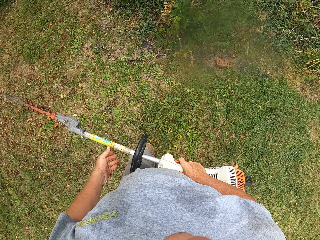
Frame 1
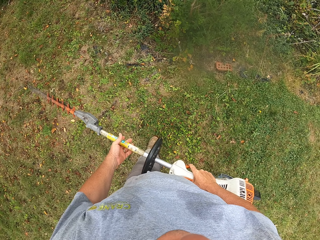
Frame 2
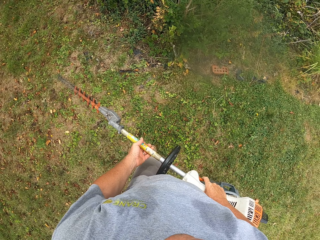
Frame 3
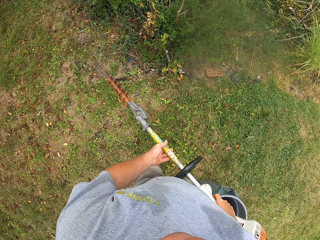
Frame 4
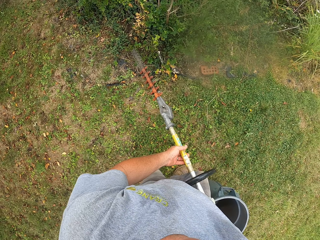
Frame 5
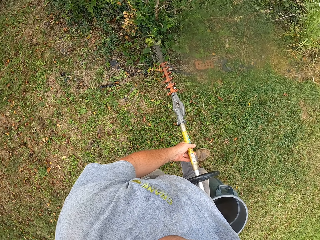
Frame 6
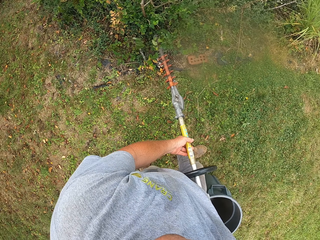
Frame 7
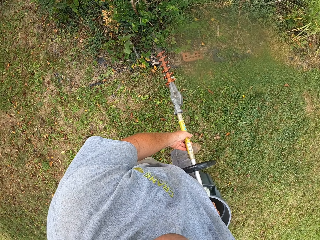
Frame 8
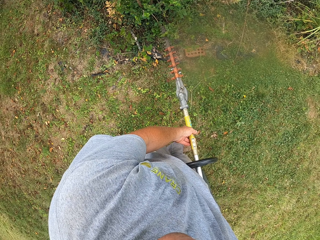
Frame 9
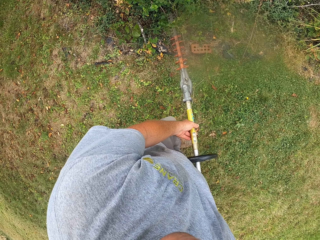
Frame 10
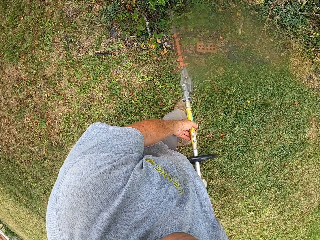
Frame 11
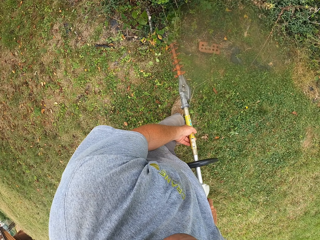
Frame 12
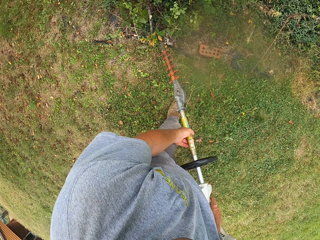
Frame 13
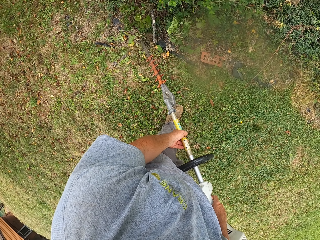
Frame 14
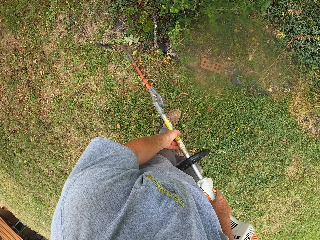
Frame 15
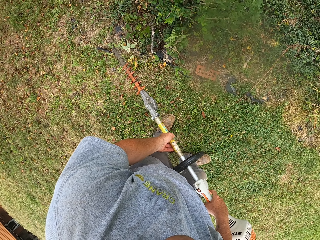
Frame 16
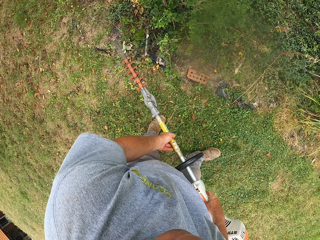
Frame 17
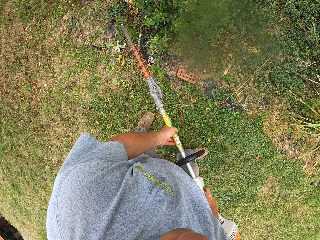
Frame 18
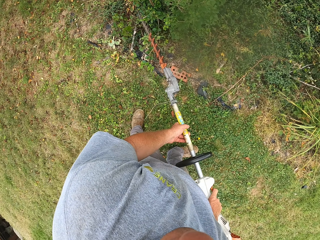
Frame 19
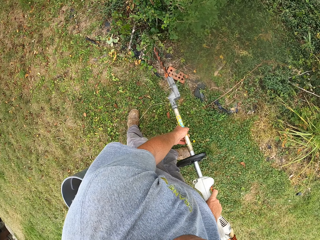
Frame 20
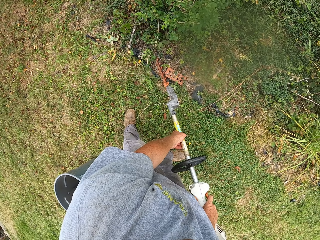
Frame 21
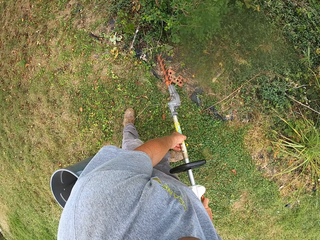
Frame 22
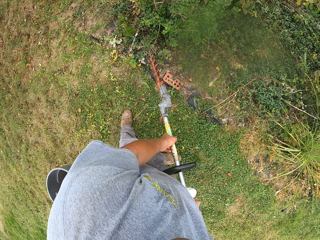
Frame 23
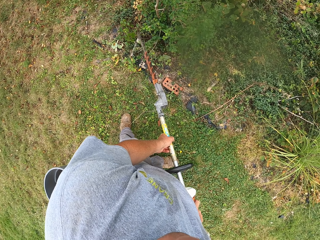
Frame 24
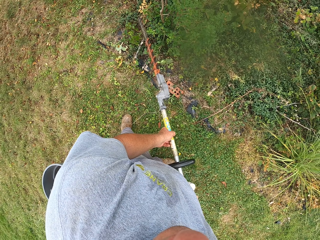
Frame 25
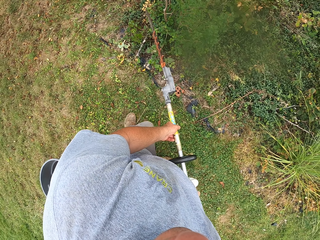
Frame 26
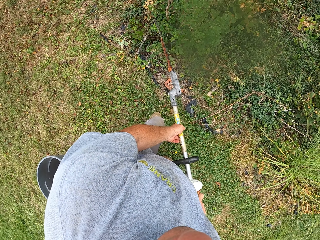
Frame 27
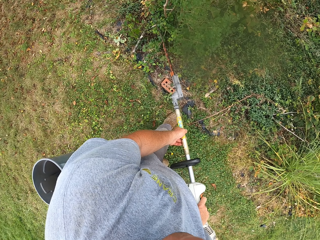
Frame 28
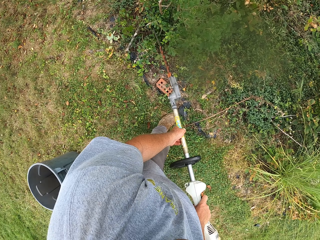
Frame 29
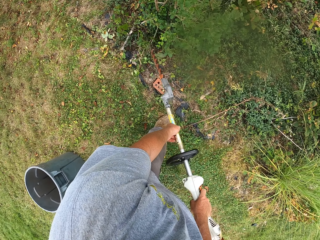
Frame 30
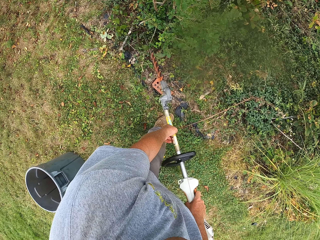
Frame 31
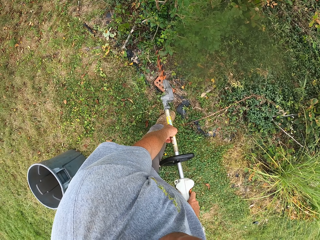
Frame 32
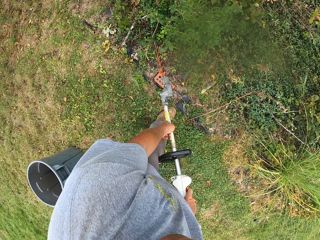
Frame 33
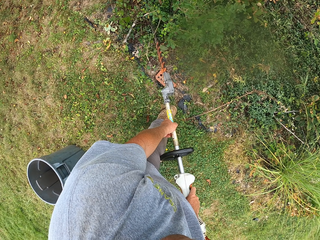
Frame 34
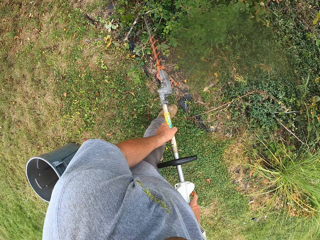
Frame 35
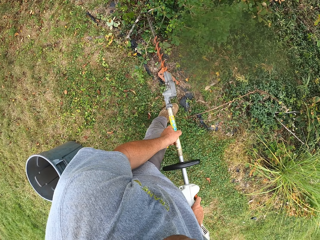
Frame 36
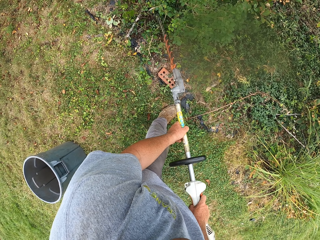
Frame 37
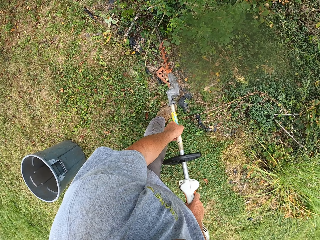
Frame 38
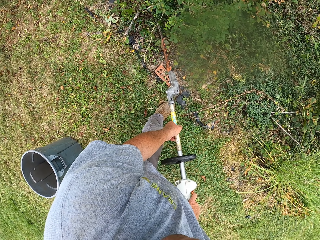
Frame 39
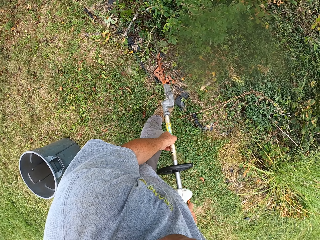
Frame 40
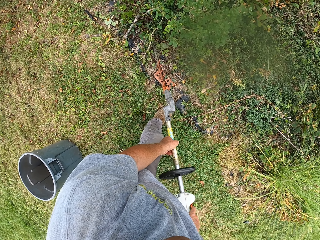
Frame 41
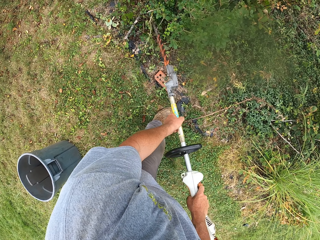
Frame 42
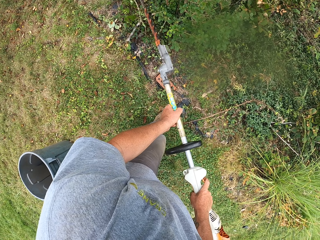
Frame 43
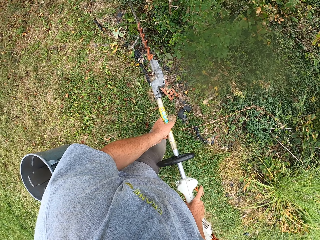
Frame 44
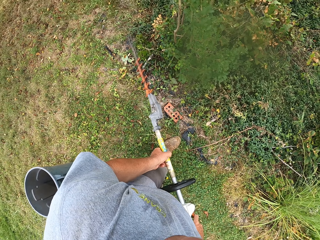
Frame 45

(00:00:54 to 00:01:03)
The camera wearer cuts the bush with the brush cutter.

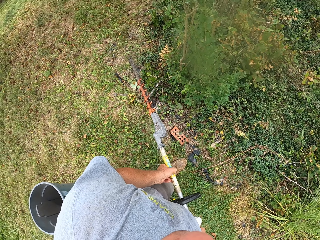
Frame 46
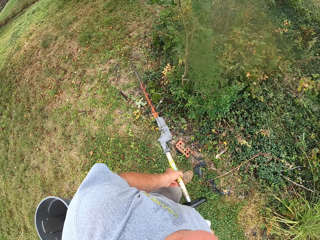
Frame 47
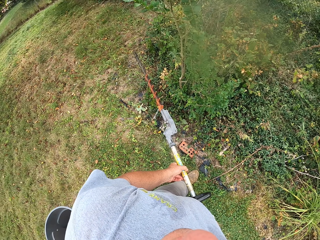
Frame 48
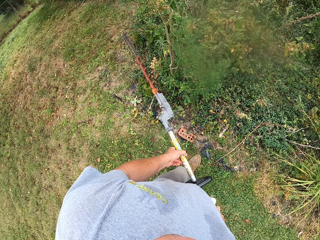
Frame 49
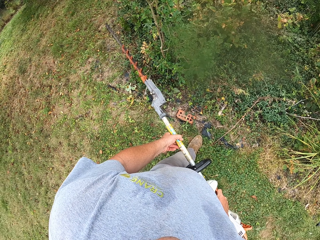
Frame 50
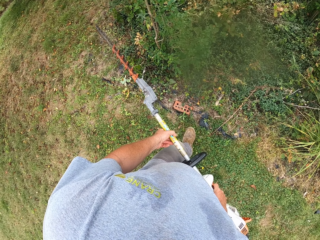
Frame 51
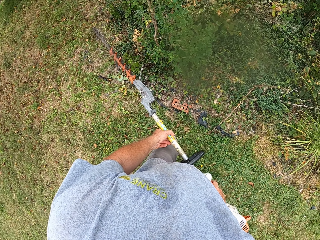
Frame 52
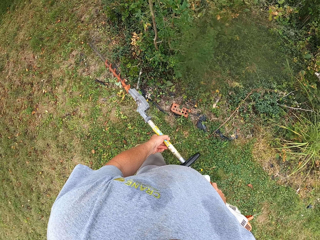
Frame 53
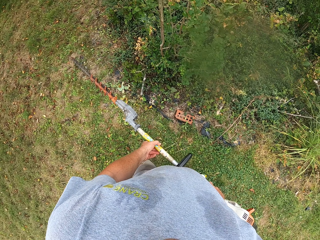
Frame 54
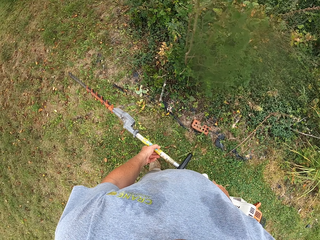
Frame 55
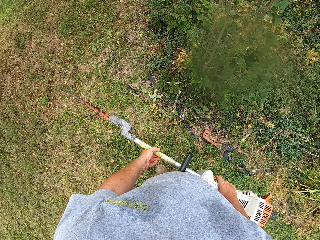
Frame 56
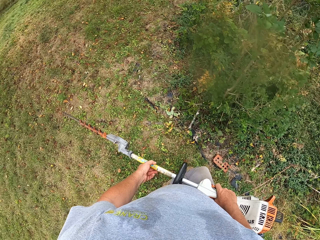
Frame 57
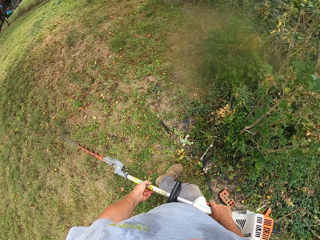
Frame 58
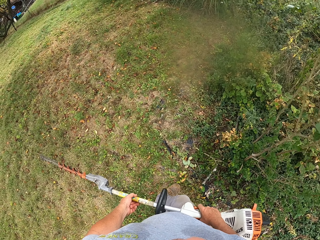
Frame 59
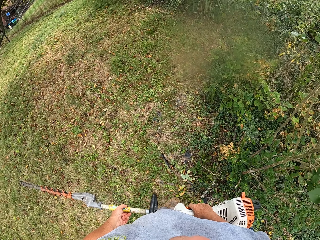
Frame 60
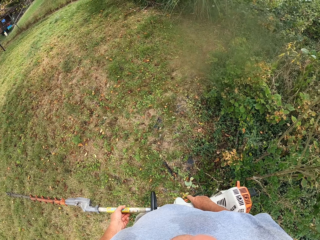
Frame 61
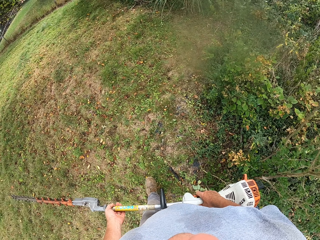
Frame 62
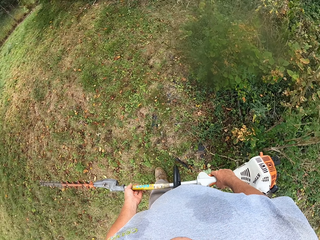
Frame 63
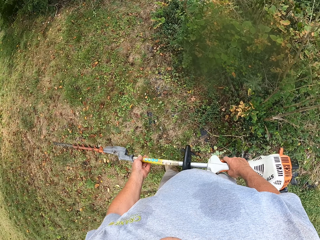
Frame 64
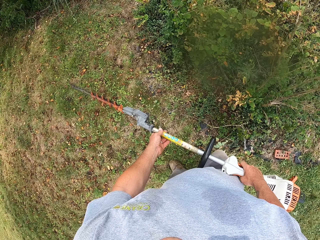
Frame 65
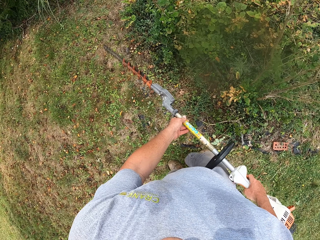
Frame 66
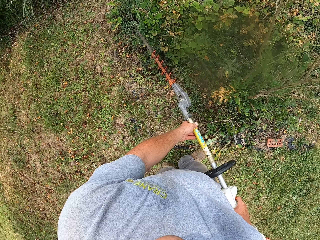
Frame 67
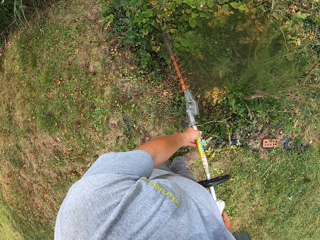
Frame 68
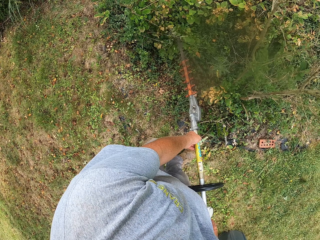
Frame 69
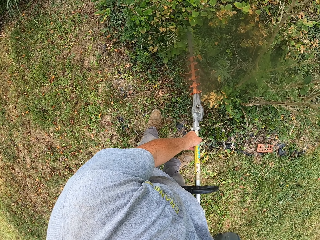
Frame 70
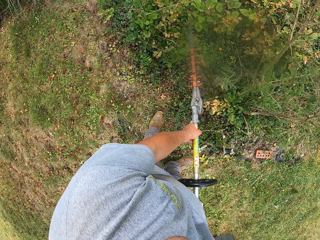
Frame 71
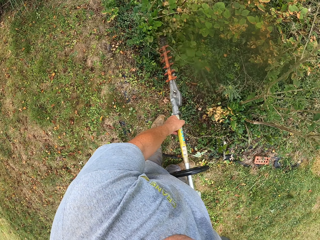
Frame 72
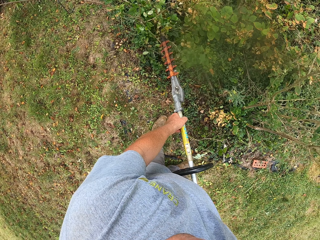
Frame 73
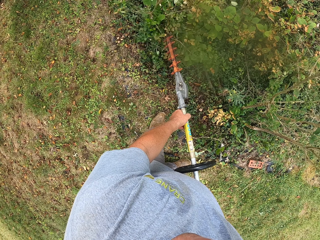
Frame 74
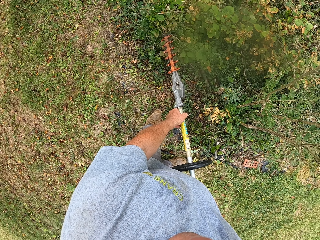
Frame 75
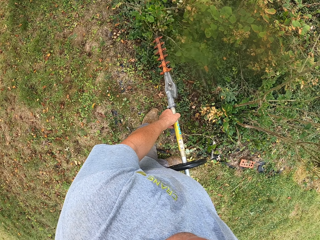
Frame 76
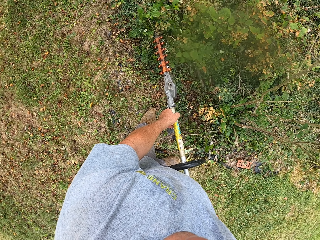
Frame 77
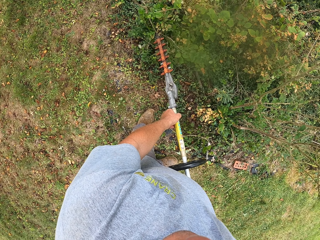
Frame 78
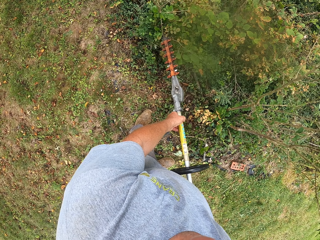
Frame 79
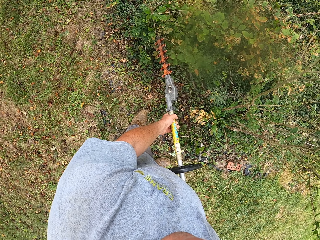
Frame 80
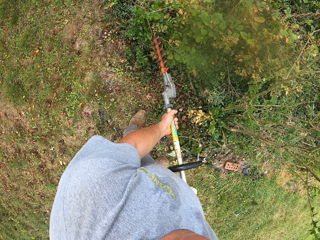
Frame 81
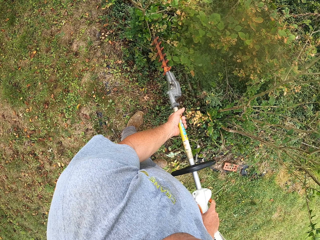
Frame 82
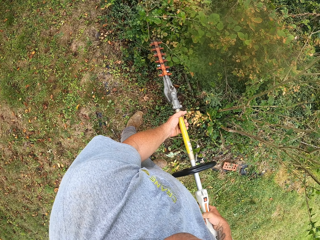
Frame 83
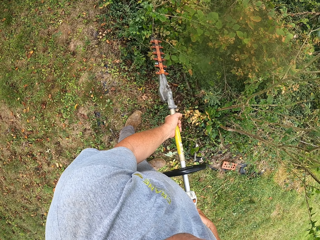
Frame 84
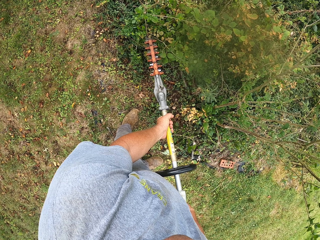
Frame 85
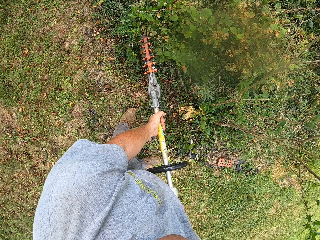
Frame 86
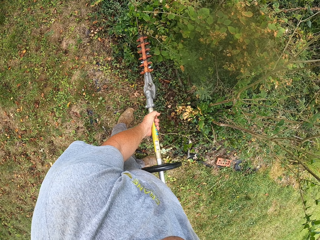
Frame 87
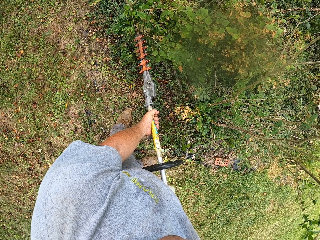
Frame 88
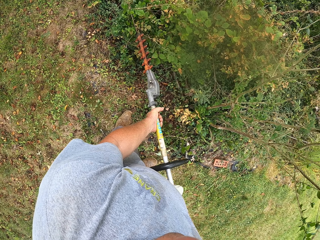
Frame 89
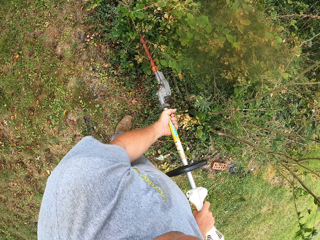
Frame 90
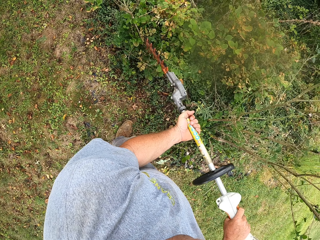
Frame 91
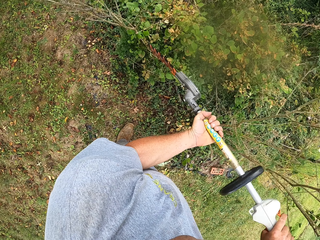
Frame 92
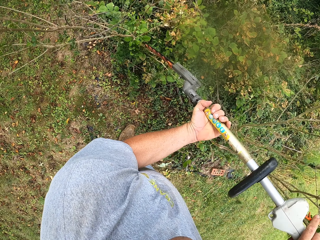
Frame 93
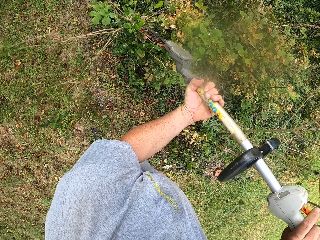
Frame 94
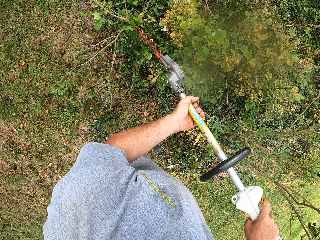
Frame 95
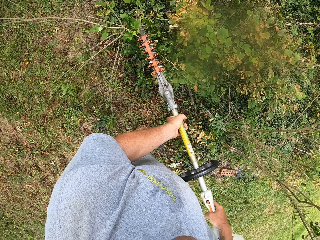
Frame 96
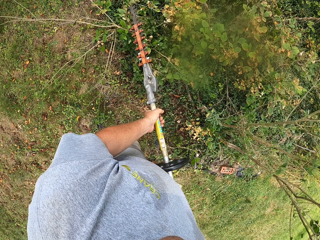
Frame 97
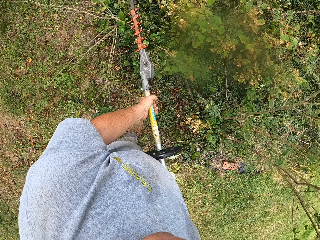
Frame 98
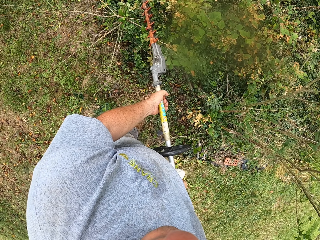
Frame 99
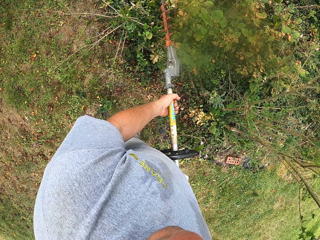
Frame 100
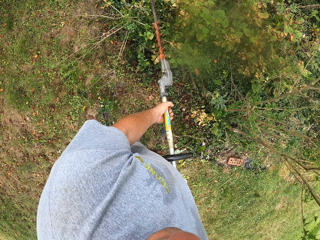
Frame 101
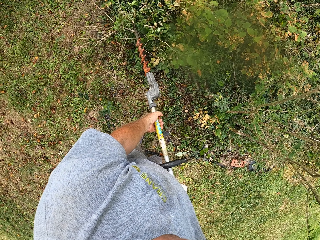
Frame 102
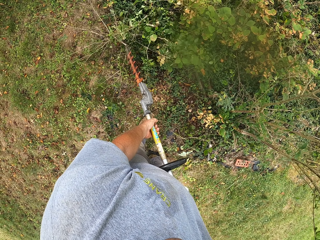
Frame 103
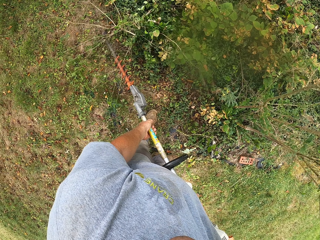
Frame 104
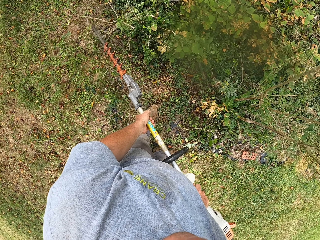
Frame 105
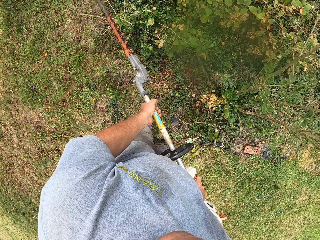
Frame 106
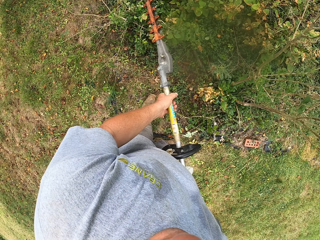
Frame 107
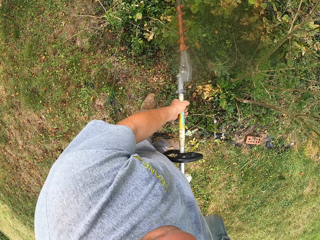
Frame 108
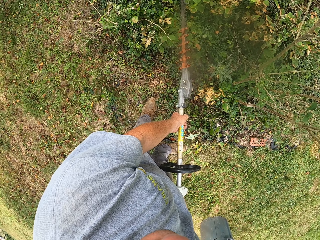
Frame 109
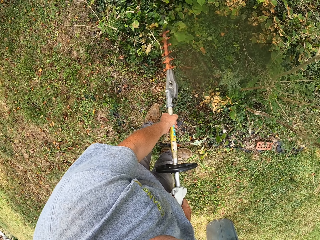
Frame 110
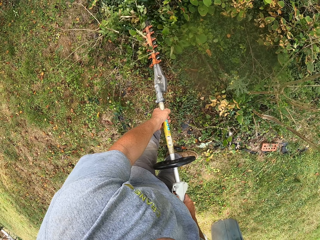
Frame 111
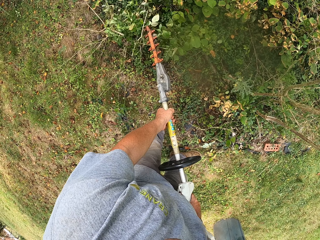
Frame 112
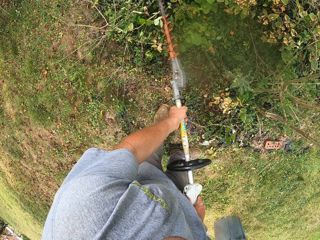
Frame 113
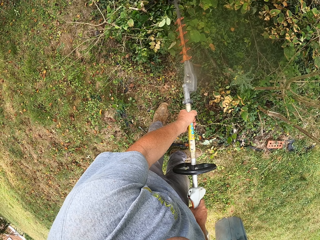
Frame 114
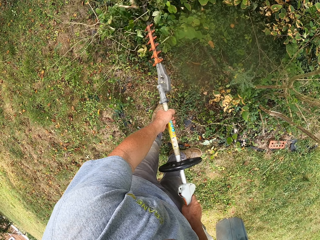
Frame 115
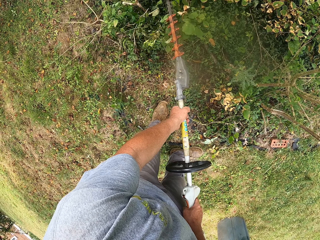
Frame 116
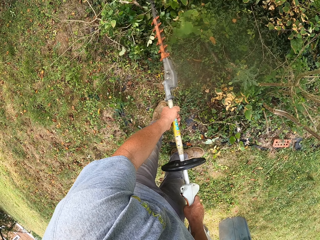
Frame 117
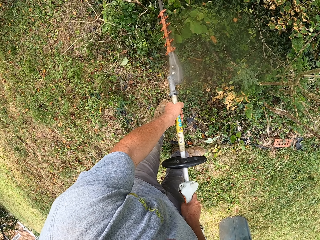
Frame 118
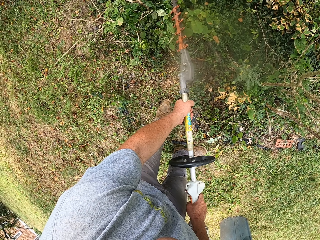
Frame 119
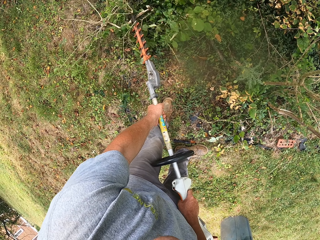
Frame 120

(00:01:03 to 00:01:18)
The camera wearer looks around the compound. They walk on the field. They cut the bush with the brush cutter. They cut the trees with the trimming machine.
